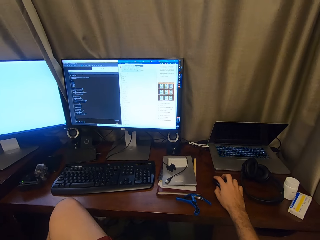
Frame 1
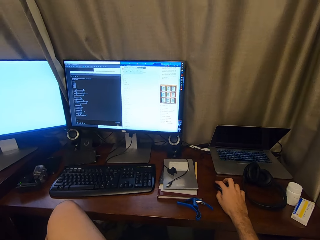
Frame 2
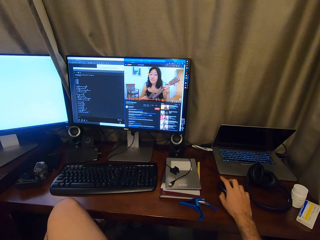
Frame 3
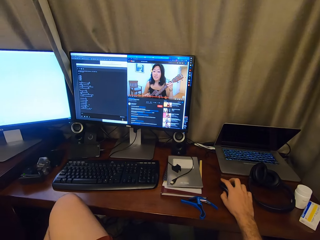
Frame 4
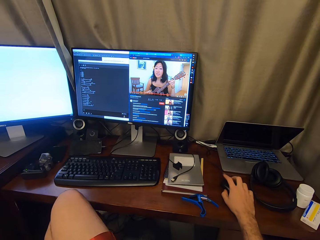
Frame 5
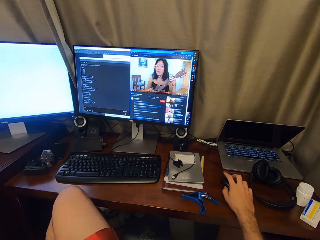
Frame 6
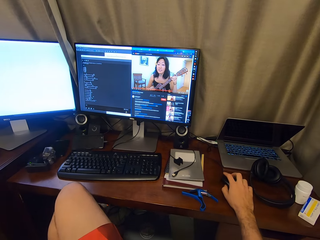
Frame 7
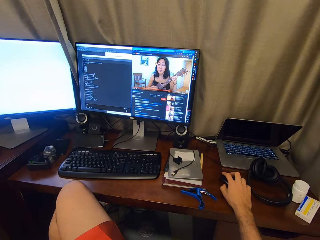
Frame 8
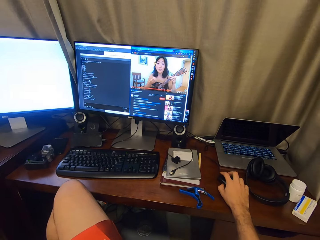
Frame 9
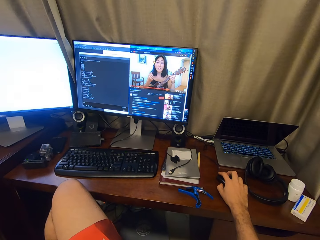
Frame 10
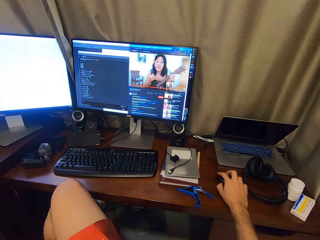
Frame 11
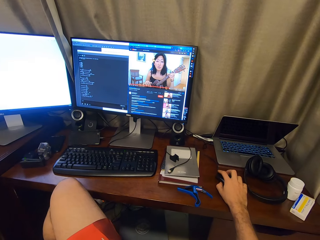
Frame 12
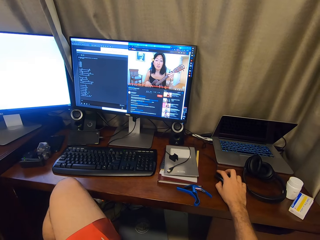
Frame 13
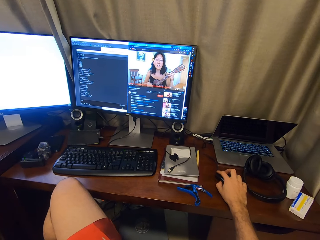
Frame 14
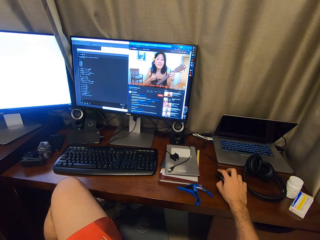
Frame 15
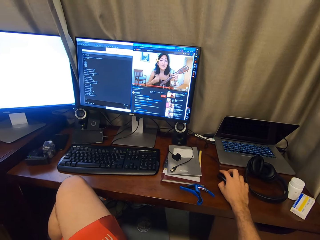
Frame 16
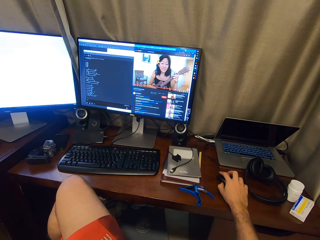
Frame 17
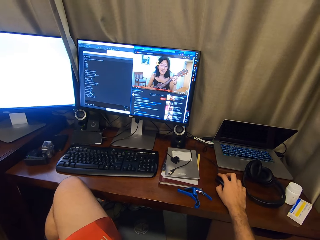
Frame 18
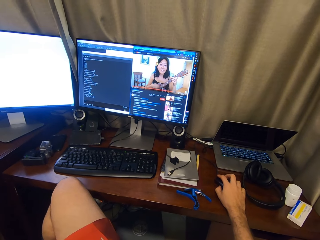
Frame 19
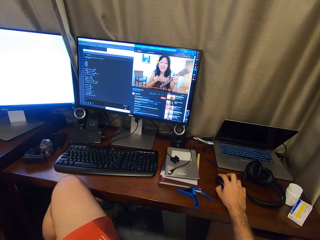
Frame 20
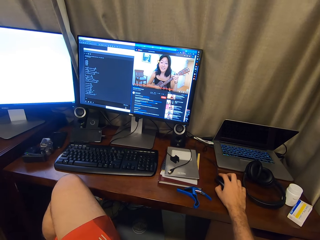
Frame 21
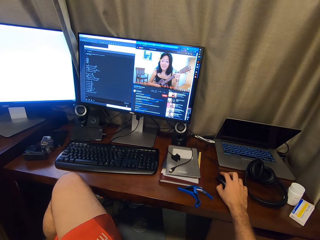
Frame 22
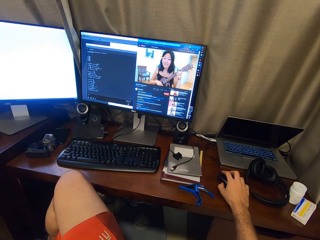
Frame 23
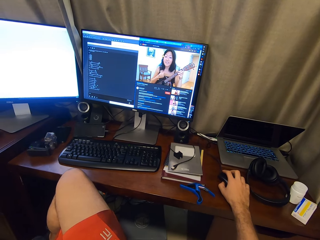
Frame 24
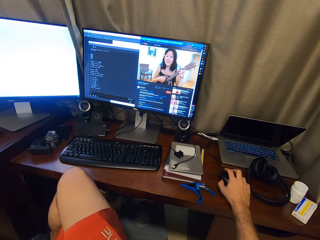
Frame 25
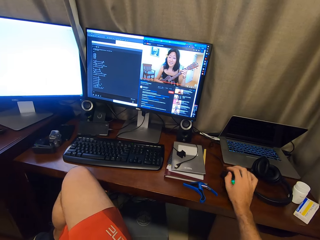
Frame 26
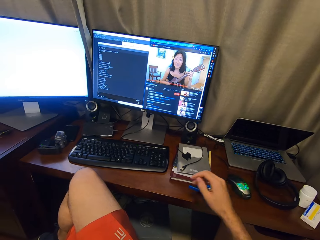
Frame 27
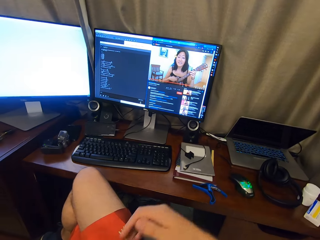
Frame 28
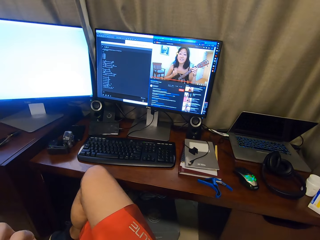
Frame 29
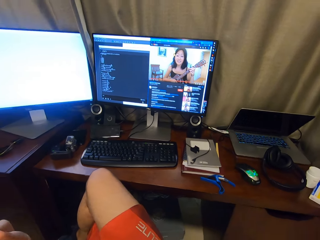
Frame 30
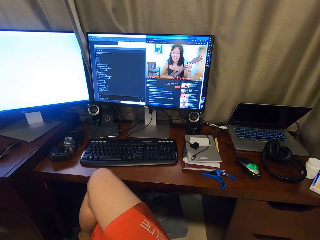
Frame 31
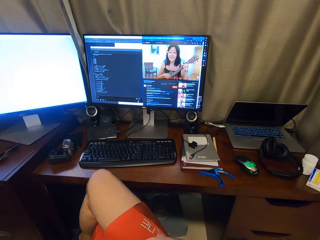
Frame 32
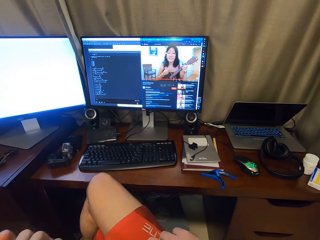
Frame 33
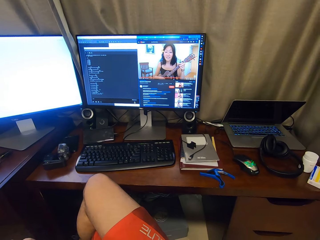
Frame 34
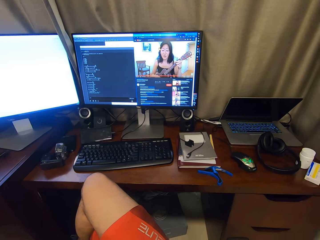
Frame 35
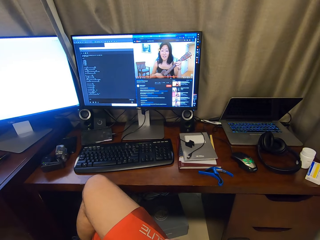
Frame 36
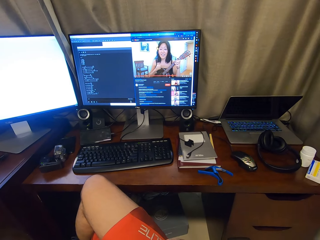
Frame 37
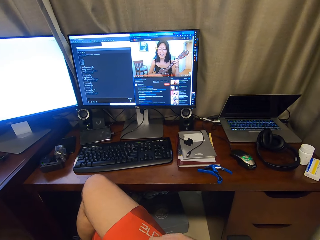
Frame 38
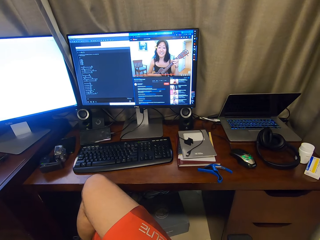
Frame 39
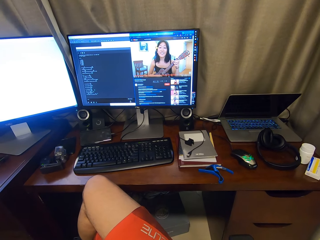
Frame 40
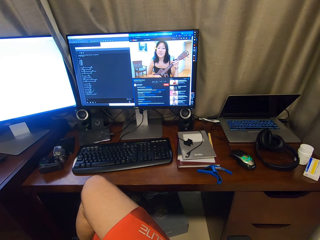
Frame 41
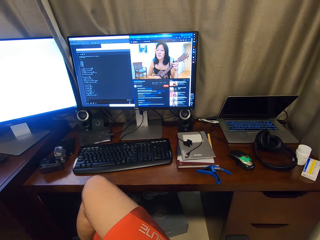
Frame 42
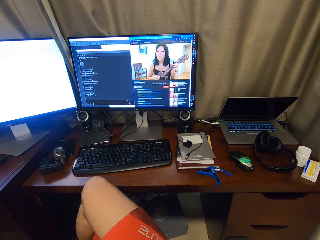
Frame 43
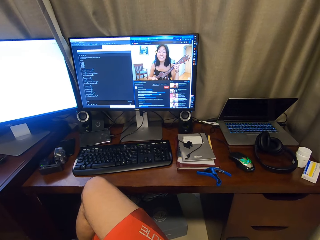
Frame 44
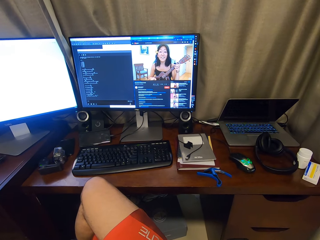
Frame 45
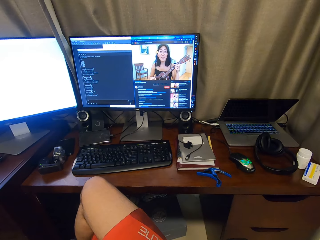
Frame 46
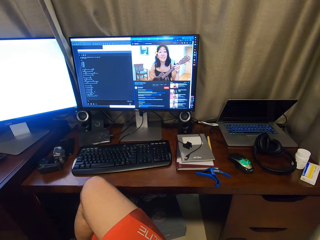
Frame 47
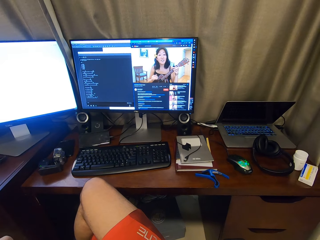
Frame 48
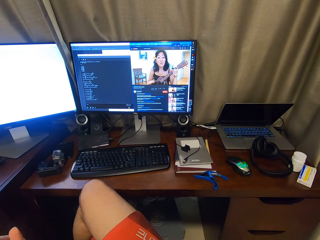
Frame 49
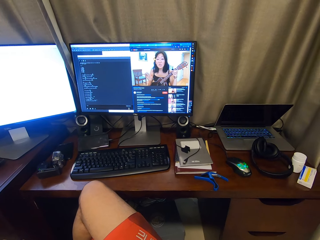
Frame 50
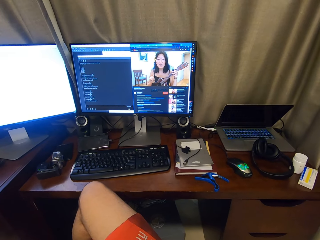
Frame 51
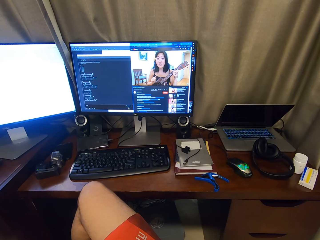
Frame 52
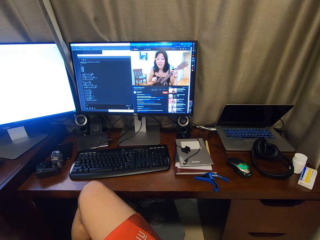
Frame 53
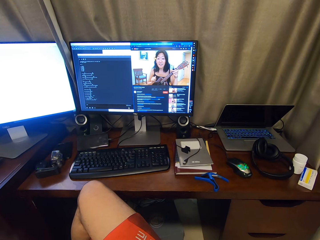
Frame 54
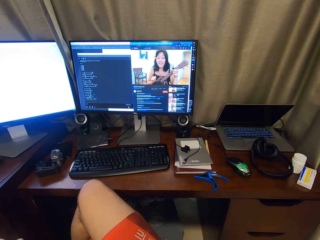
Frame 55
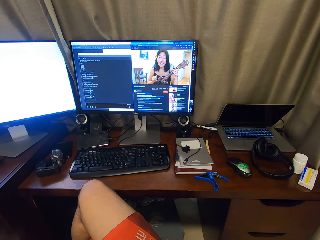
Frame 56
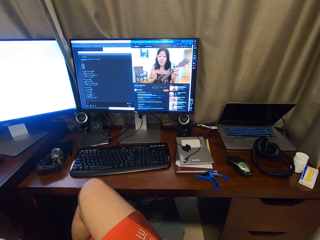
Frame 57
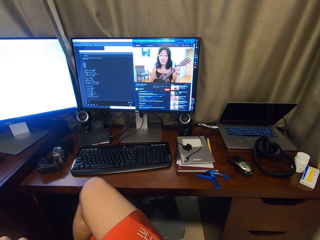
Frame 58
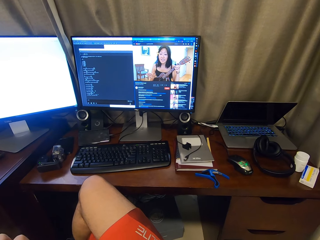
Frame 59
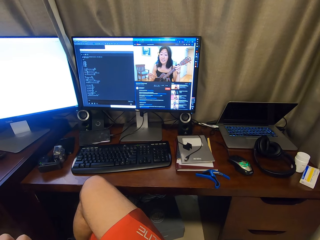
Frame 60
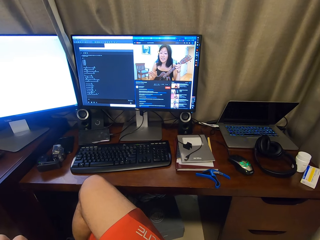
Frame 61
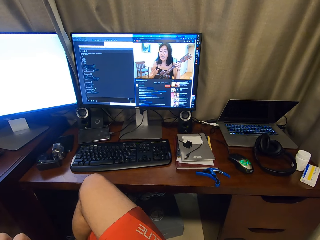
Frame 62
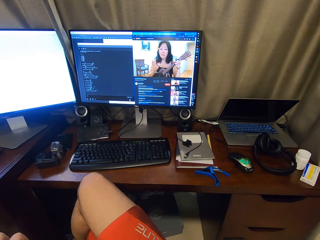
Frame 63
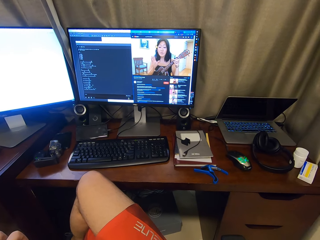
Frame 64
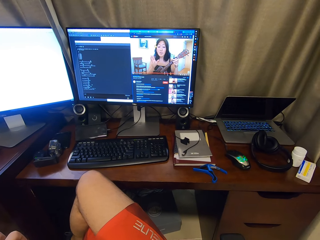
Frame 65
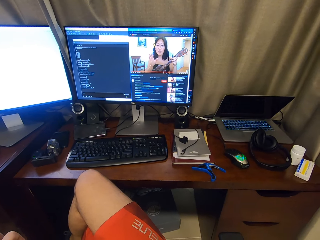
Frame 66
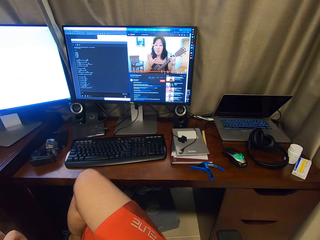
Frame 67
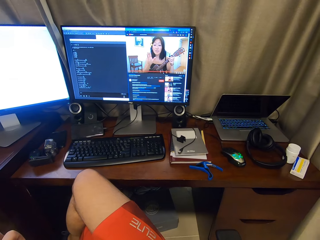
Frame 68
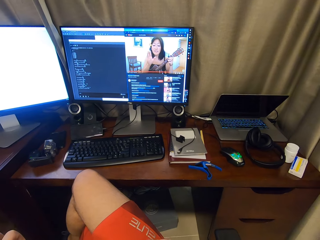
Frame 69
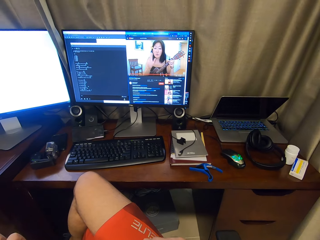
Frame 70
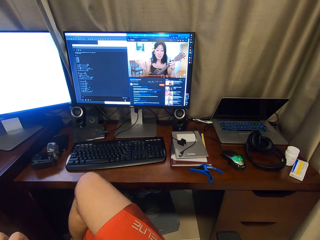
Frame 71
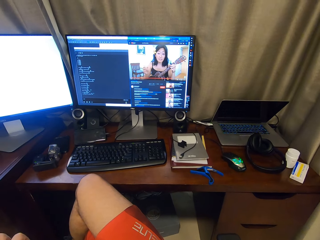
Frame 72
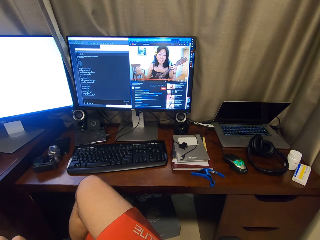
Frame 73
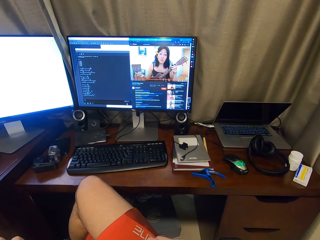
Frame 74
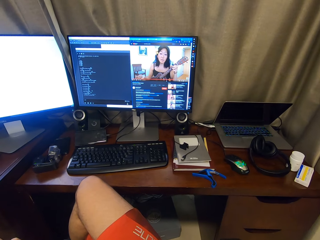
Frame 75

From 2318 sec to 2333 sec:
The camera wearer operates on the computer with a mouse. They hold the mouse. They go through the tutorial of playing guitar on the desktop. They remove a hand from the mouse. They play the guitar.

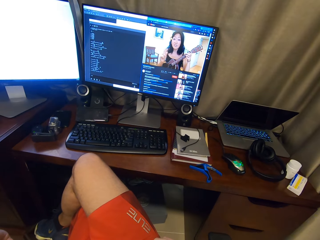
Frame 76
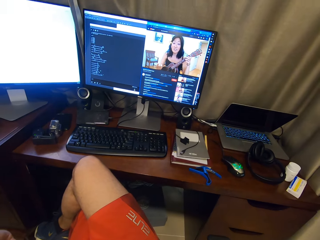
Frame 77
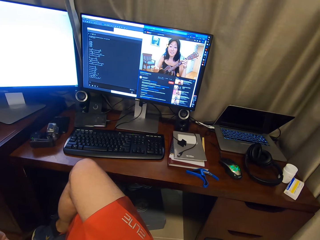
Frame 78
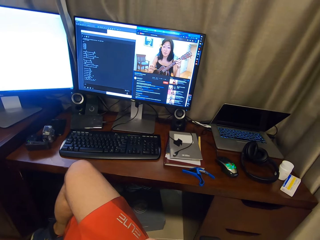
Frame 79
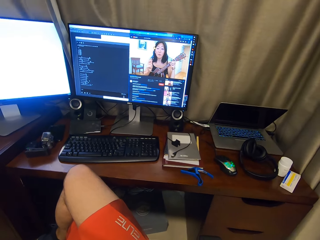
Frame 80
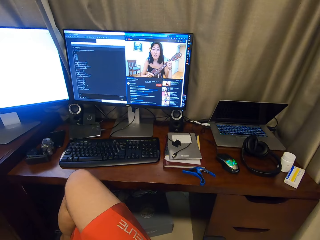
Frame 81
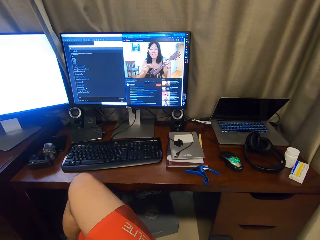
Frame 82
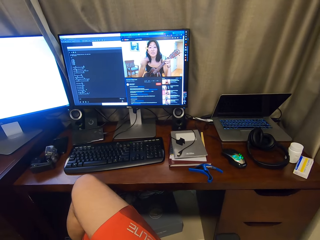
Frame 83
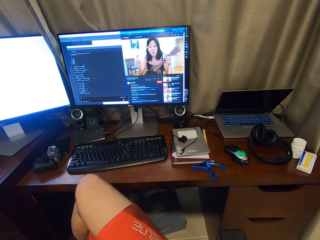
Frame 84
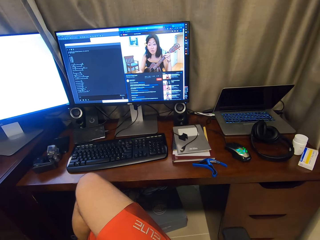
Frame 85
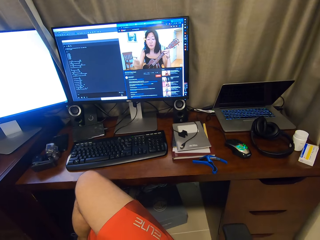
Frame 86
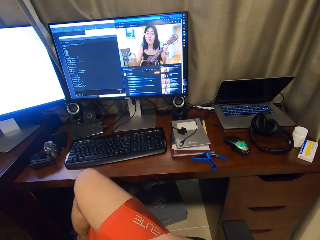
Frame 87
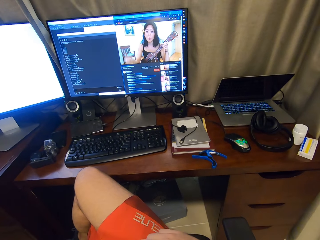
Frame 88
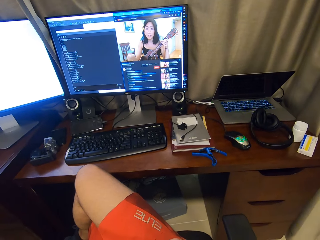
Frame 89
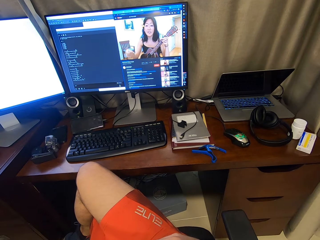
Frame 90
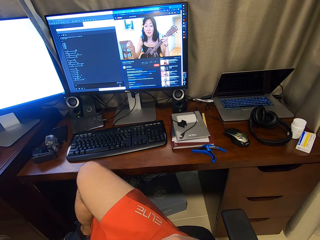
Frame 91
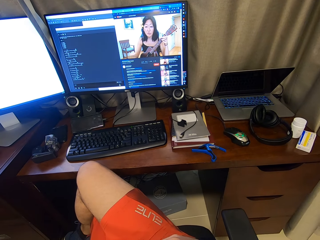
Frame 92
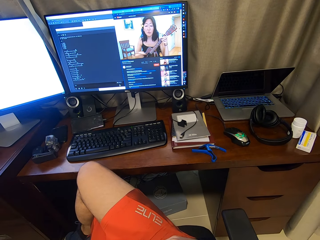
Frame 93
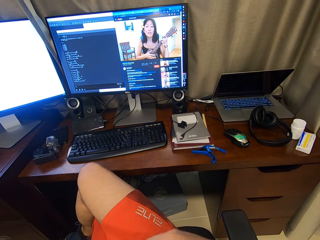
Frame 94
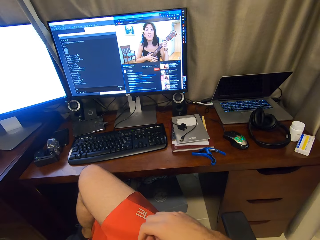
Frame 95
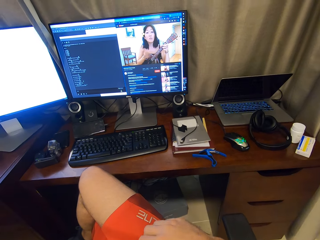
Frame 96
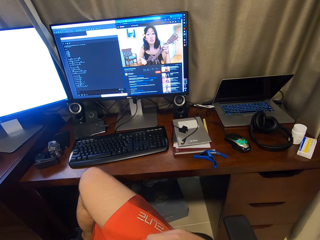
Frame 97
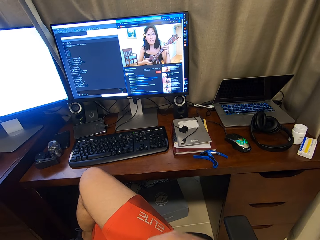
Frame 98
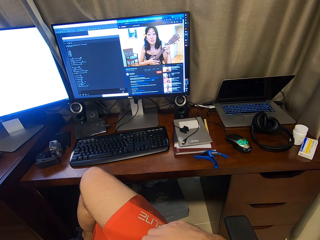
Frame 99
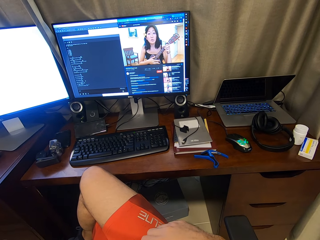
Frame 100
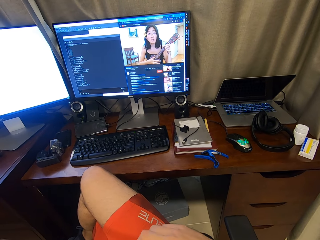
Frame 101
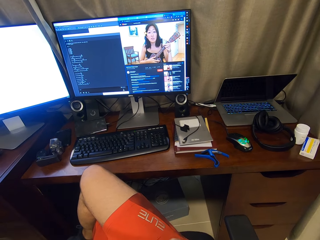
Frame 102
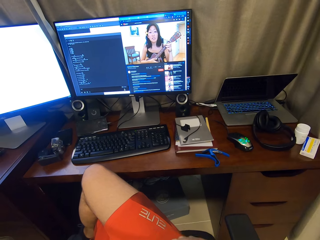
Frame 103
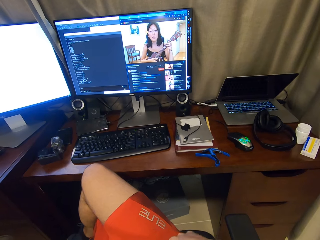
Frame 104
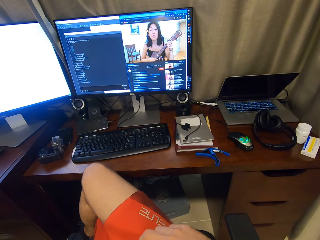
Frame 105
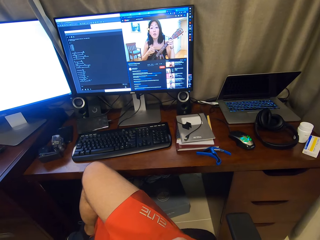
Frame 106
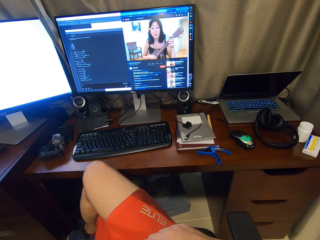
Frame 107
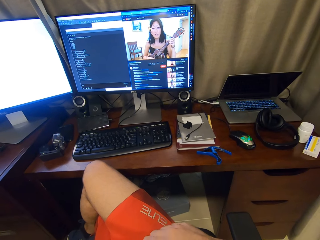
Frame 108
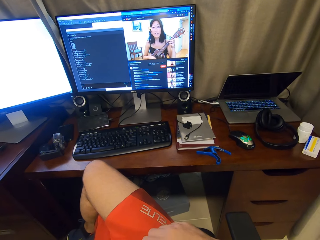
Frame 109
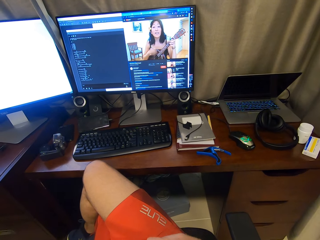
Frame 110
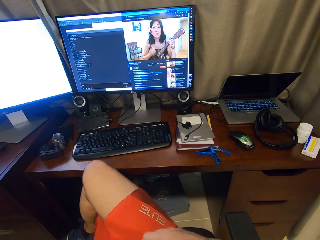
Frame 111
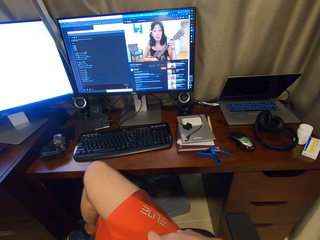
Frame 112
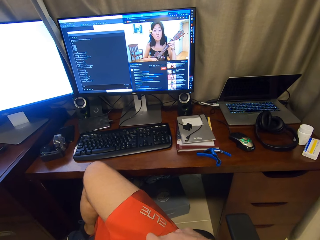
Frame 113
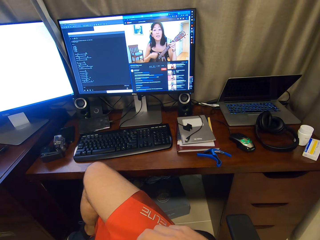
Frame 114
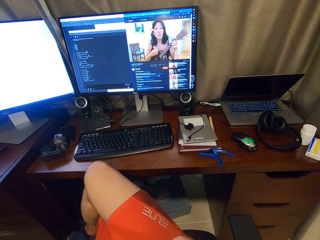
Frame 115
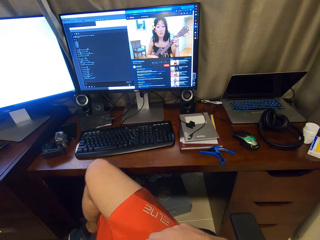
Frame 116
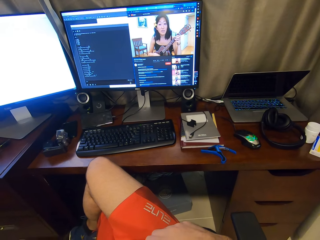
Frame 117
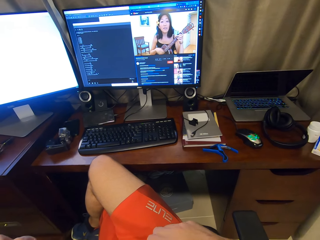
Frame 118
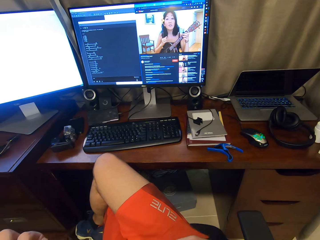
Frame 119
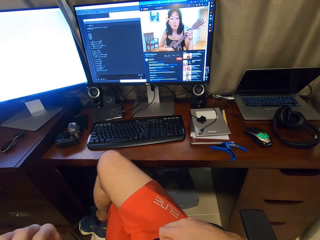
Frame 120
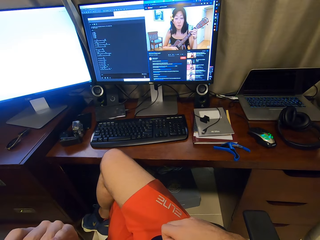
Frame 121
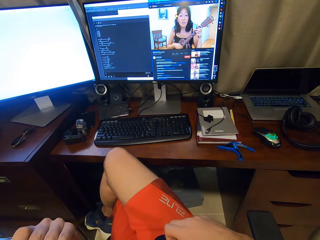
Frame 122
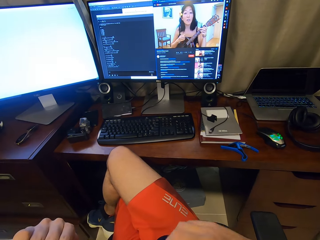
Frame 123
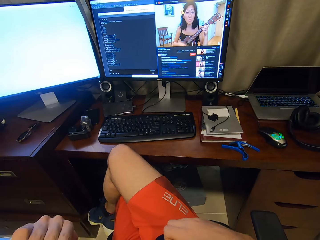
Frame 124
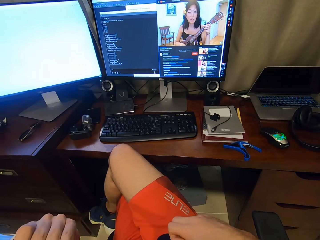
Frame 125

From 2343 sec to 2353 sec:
The camera wearer looks around.
